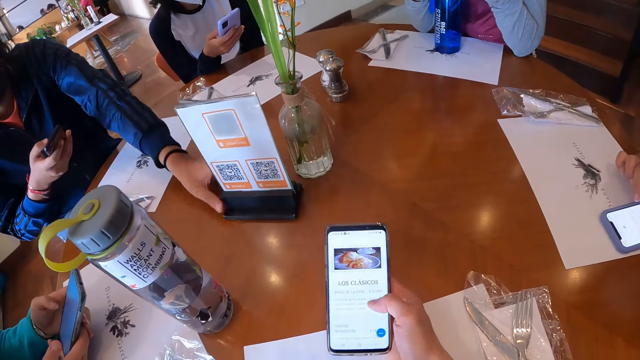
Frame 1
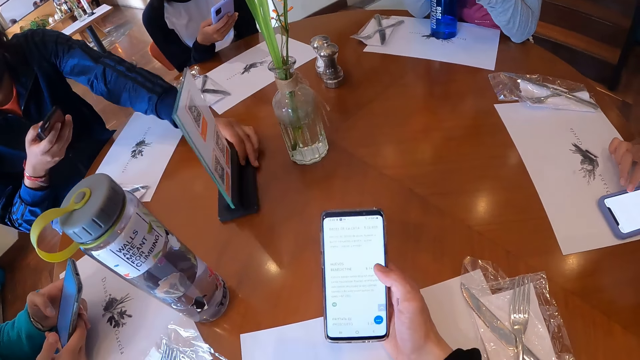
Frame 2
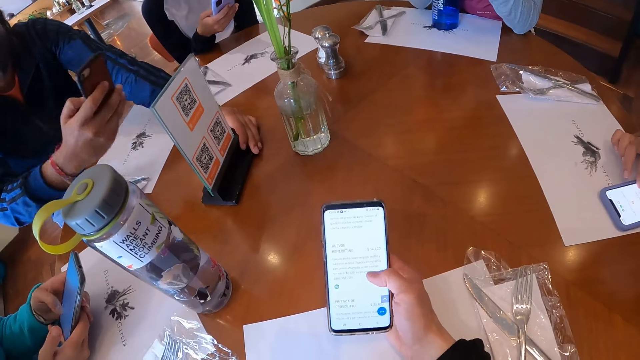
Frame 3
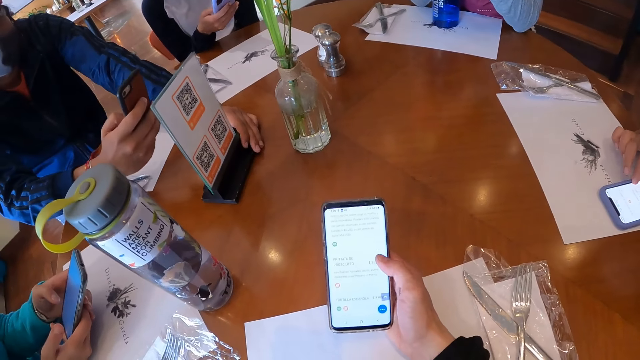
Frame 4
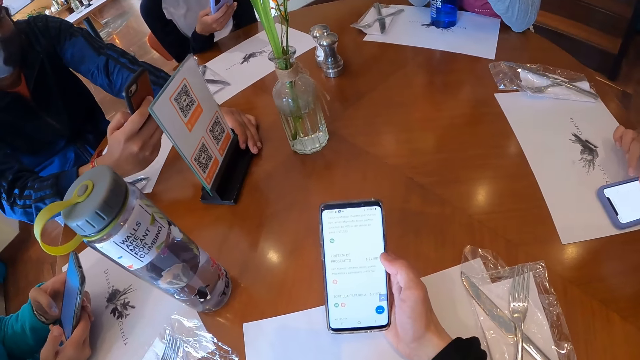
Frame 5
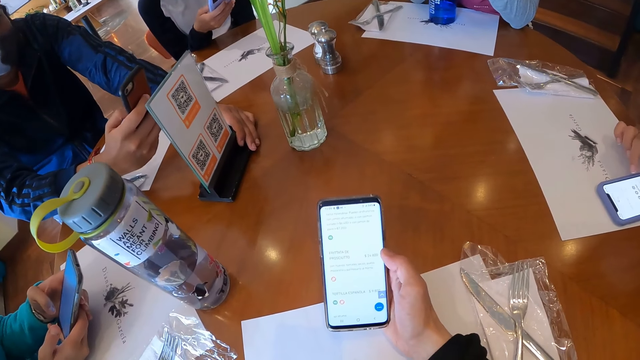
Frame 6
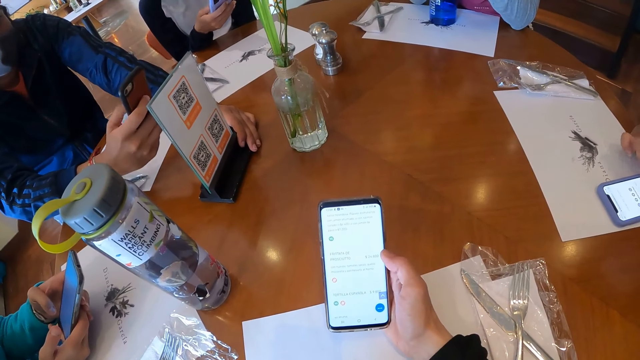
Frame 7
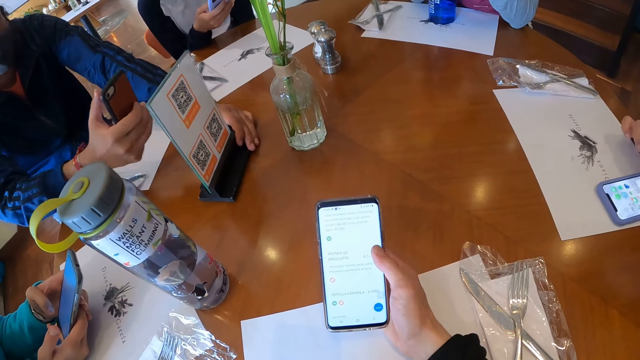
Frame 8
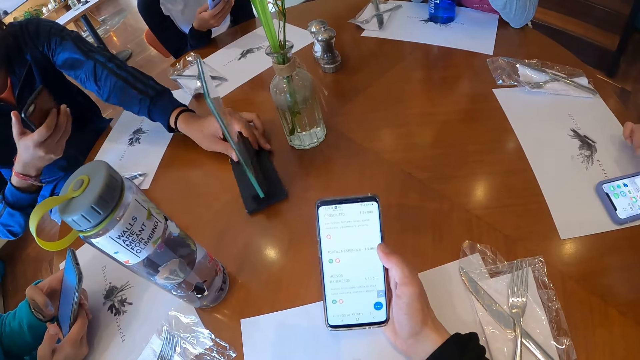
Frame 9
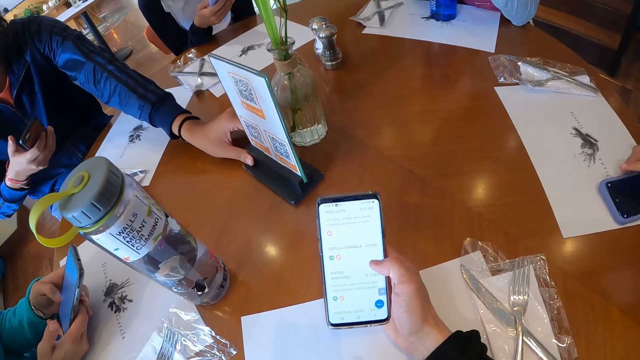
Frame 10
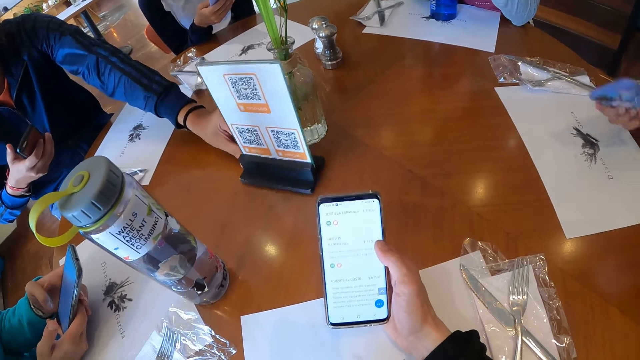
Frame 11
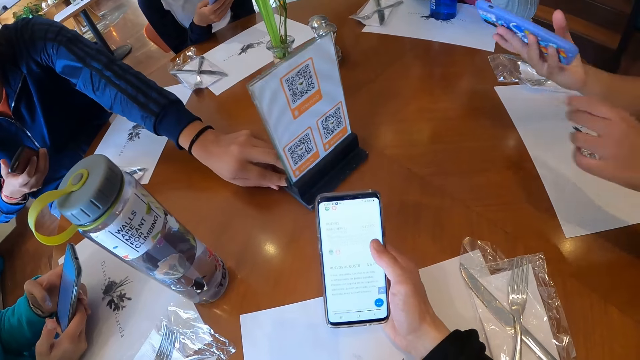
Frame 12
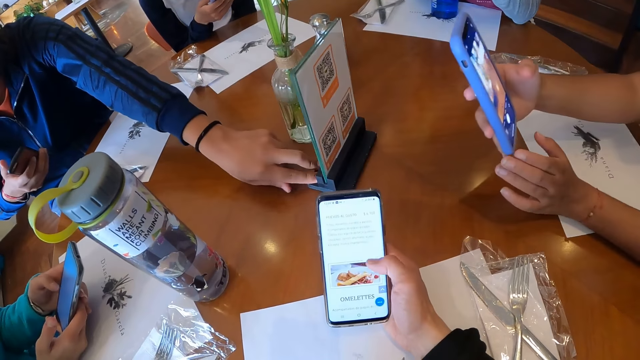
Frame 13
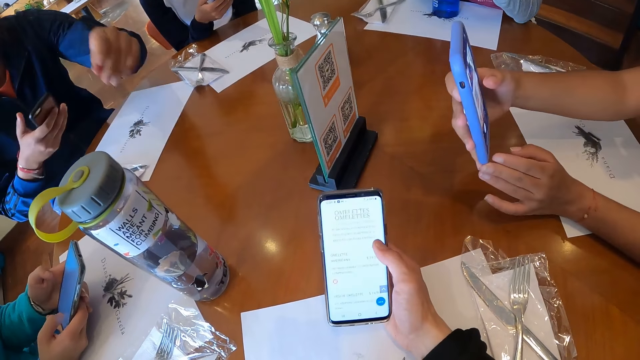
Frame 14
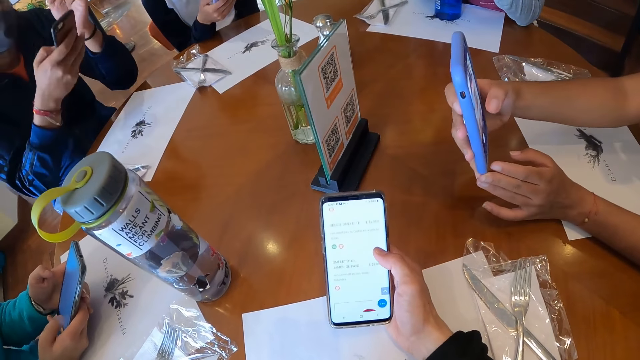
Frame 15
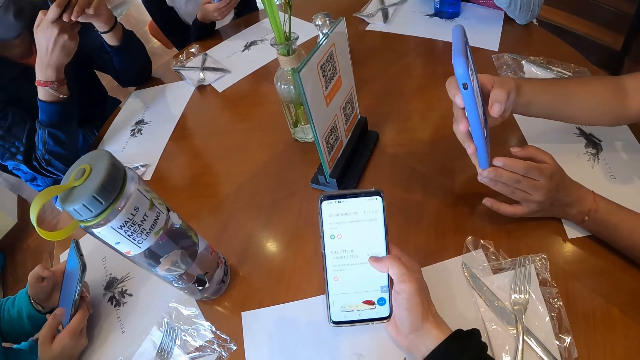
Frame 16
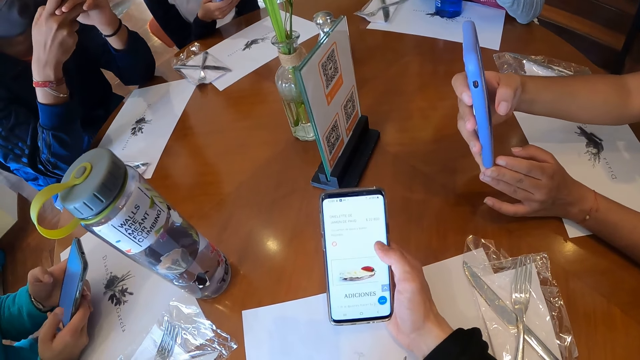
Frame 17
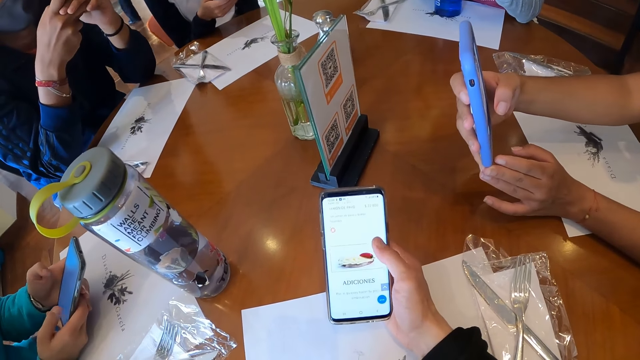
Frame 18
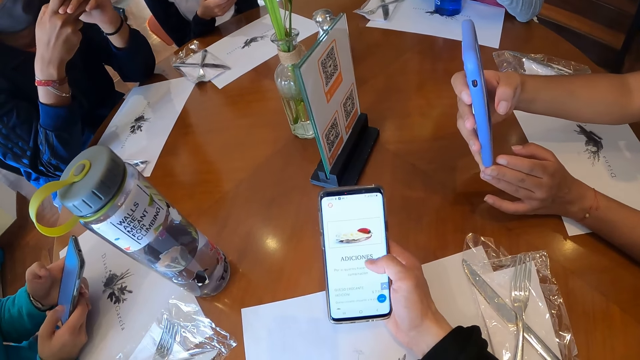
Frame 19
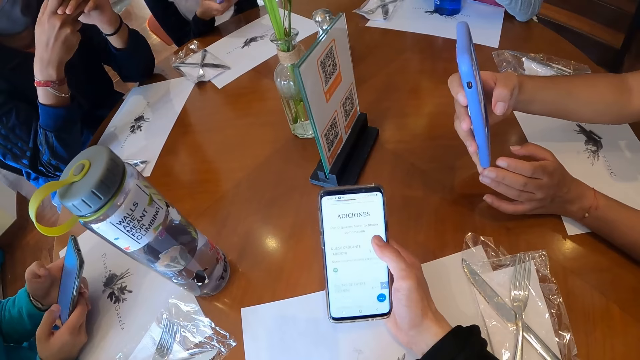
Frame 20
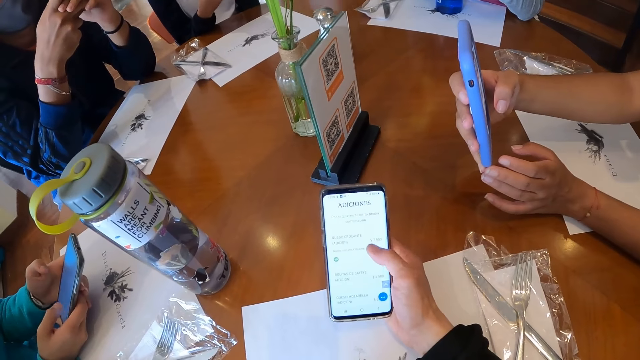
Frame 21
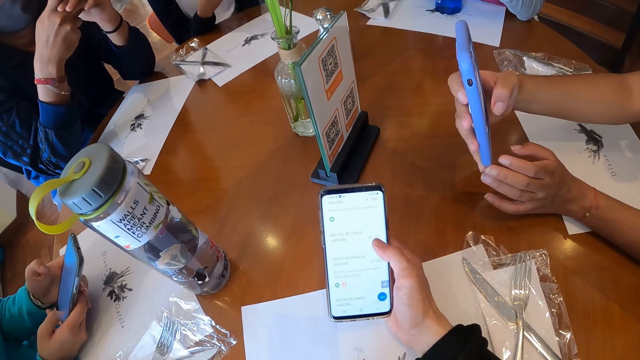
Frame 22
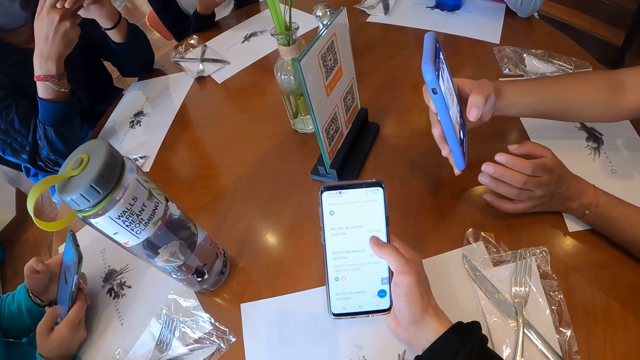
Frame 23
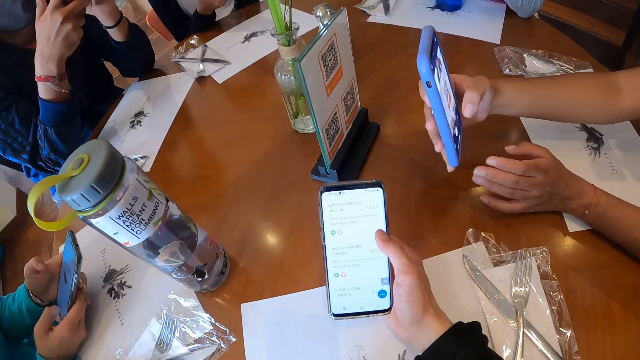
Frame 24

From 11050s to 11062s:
A man adjusts the QR menu on the table with his left hand. He scans the QR menu on the table with the phone in his right hand. He adjusts the QR menu on the table with his left hand. A woman picks up the phone from the table with her right hand. She scans the QR menu on the table with the phone in both hands.

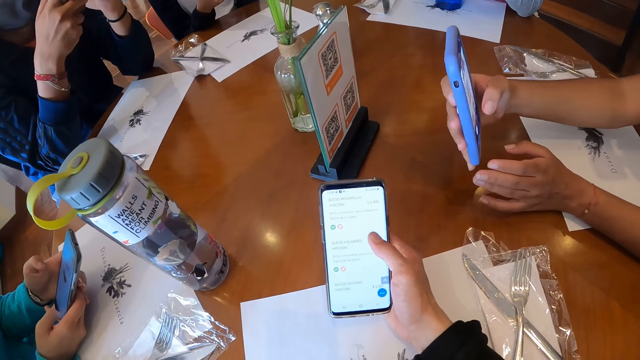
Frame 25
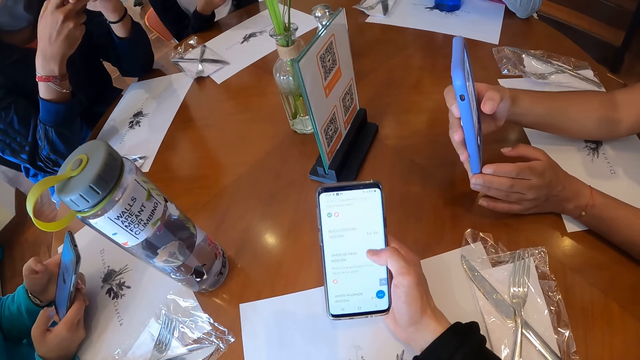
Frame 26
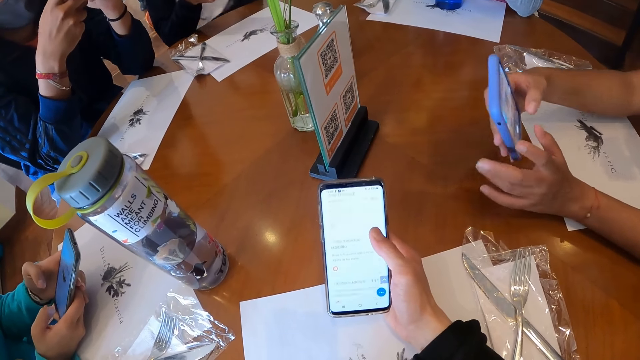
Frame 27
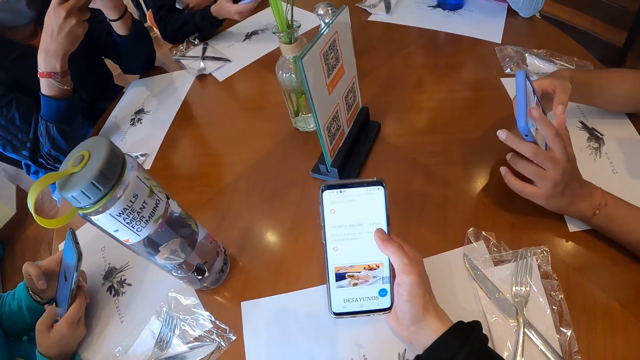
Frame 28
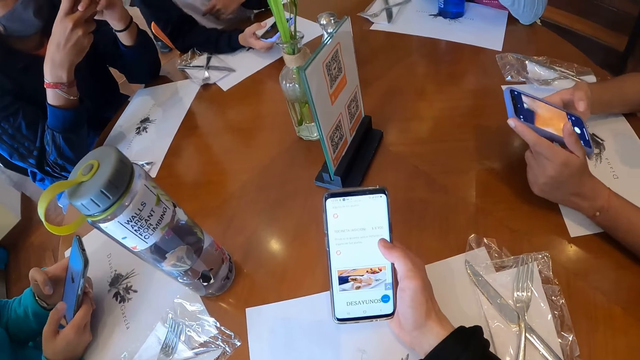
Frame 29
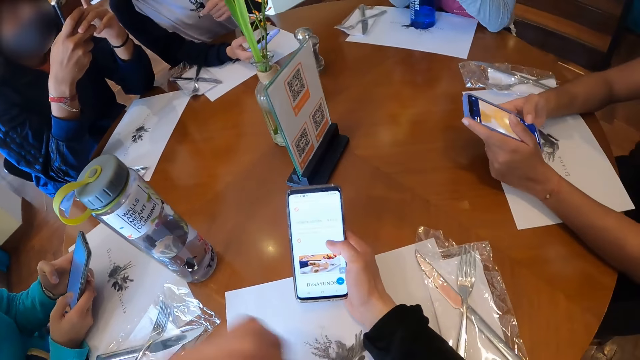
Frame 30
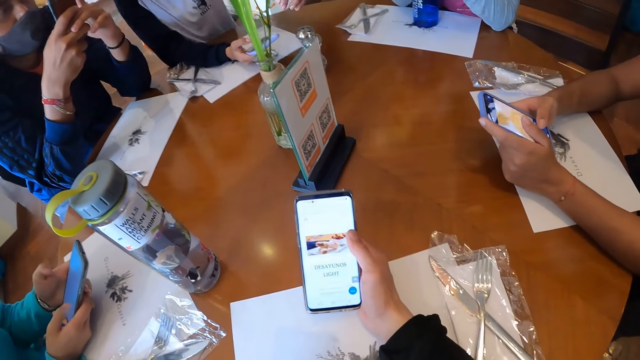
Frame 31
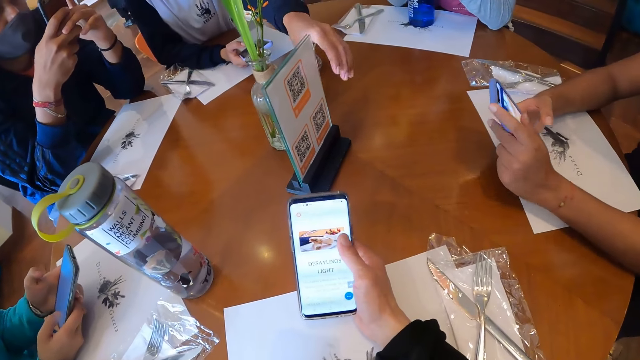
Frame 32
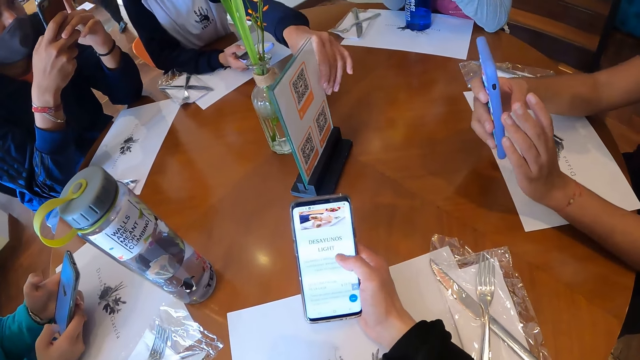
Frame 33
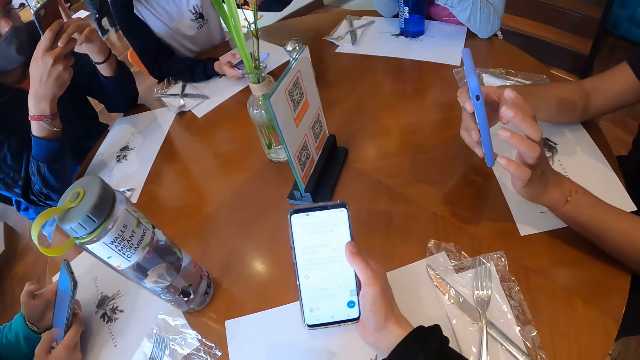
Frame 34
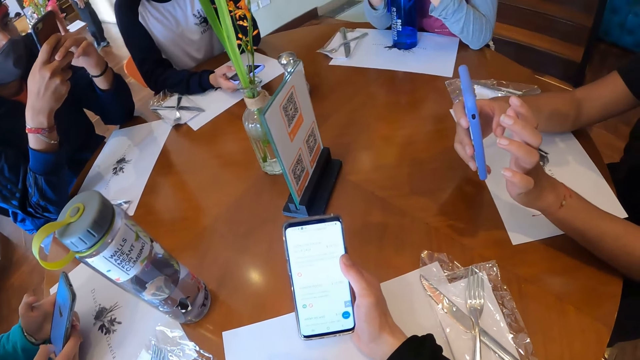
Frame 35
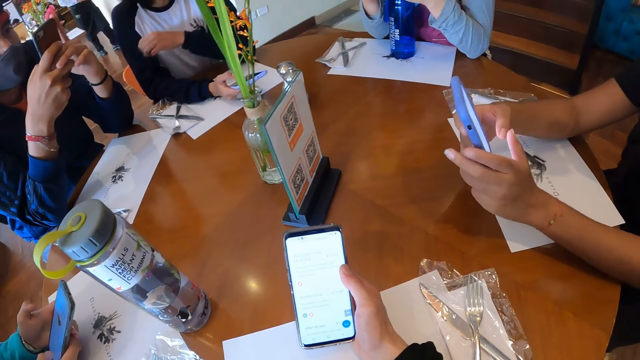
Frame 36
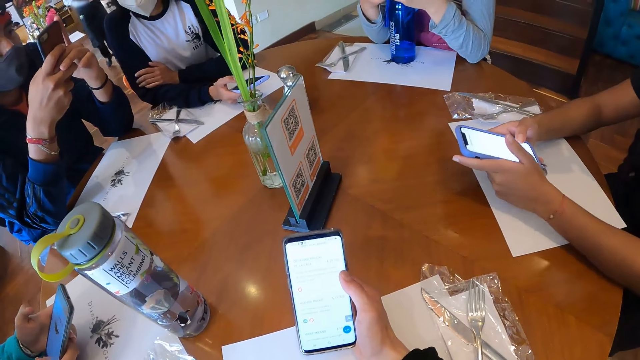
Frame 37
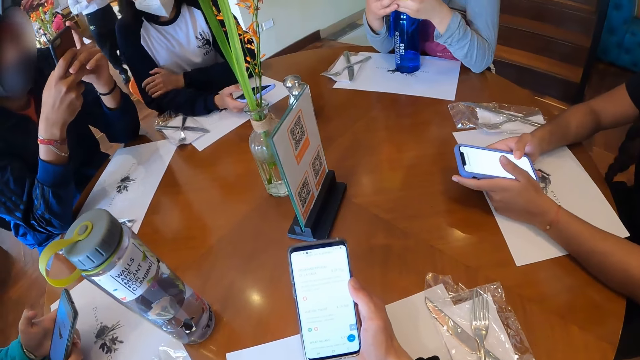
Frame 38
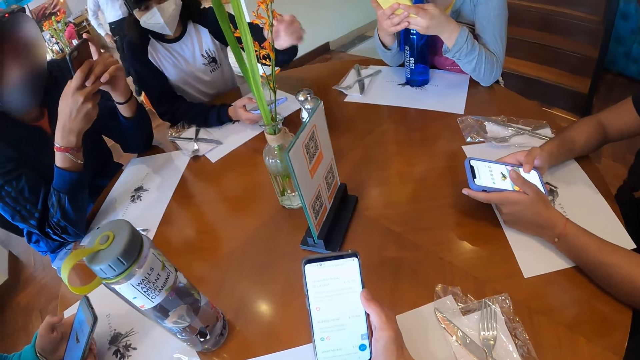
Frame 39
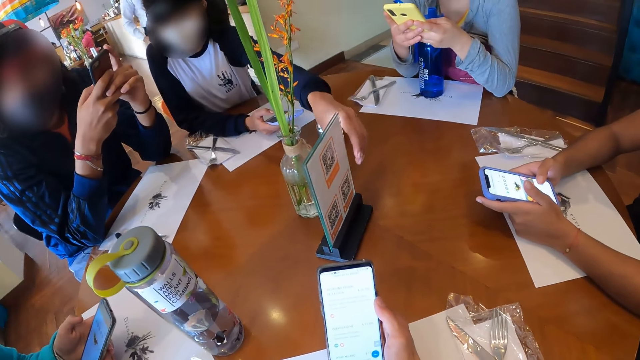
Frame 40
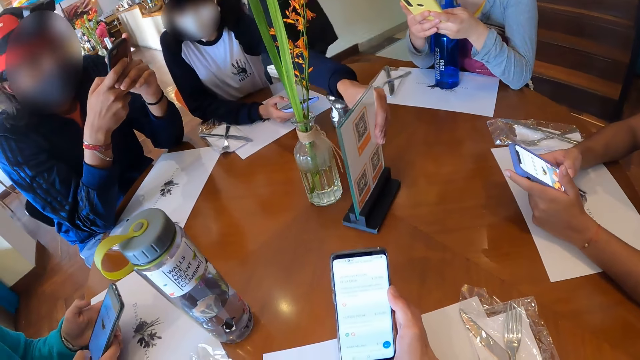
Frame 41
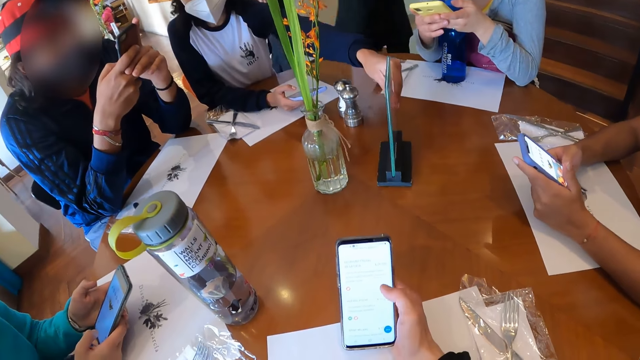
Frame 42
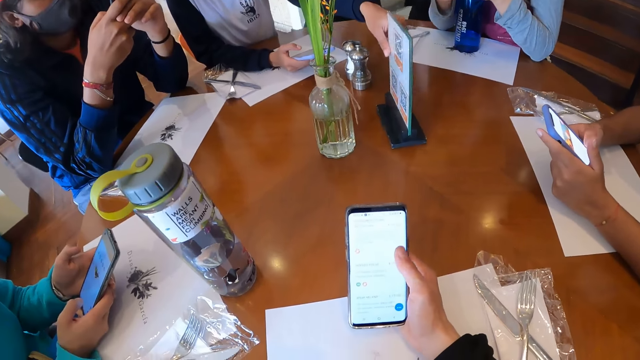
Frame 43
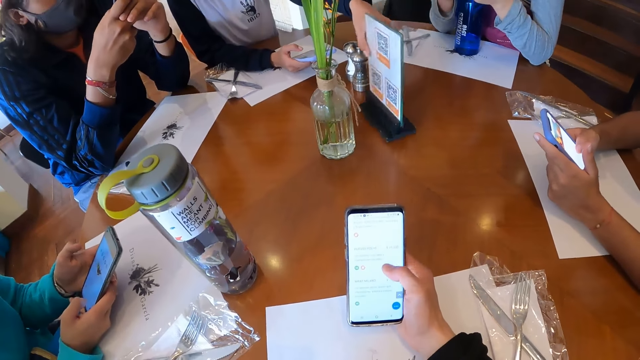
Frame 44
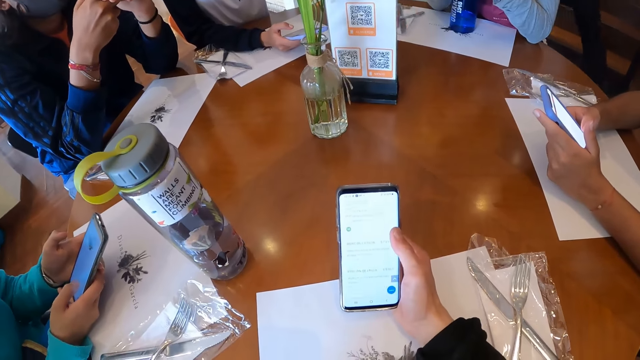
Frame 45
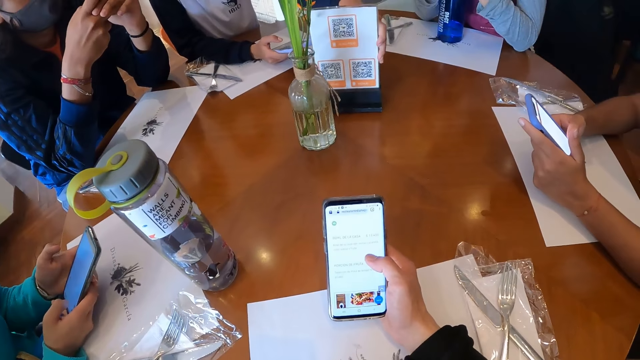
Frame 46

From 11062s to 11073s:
The woman operates the phone with both hands. Another woman touches the QR menu on the table with her left hand. The other woman adjusts the QR menu on the table with her left hand.
